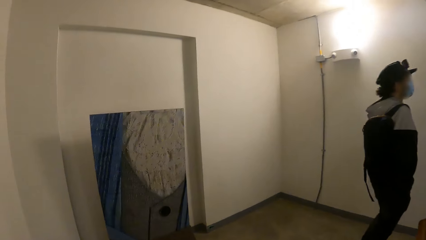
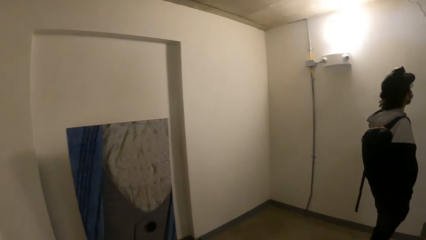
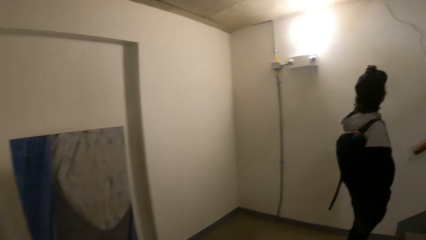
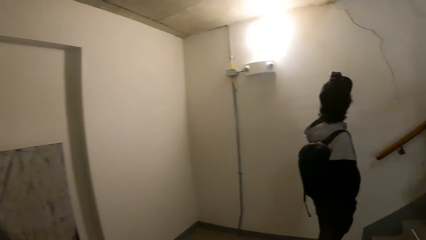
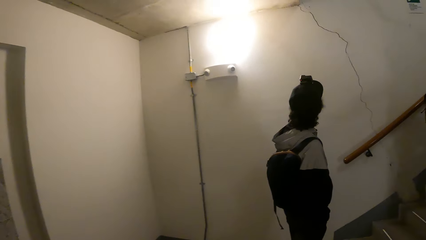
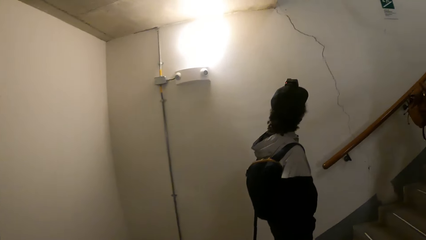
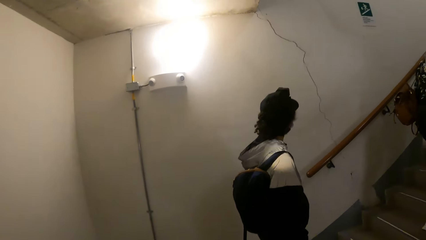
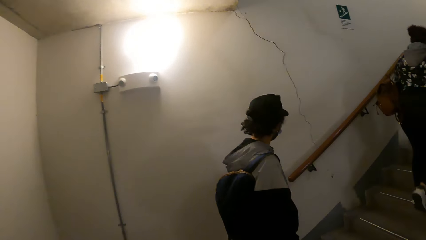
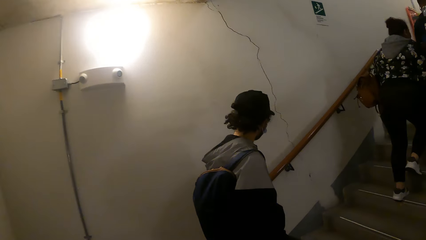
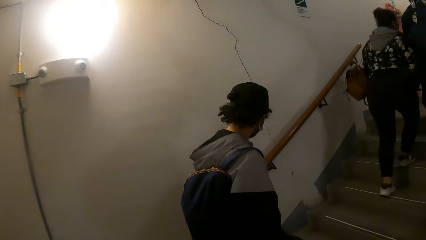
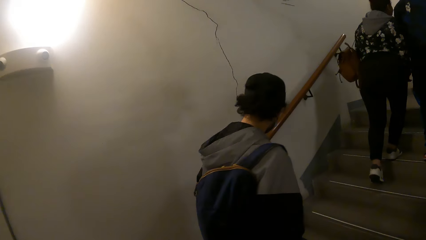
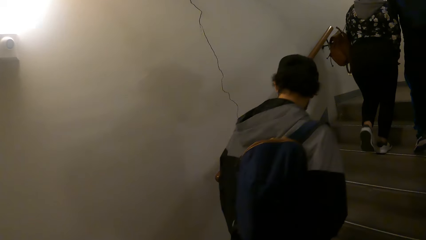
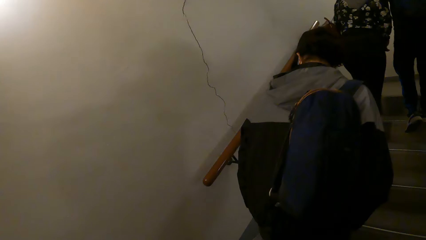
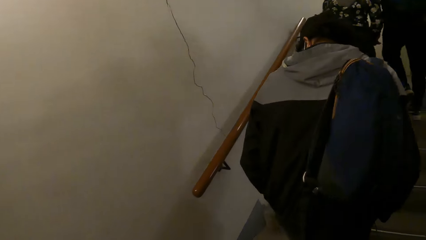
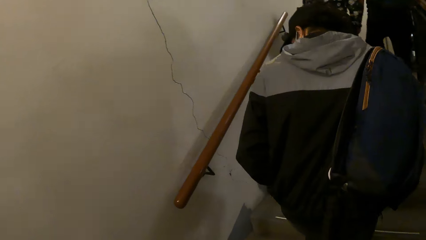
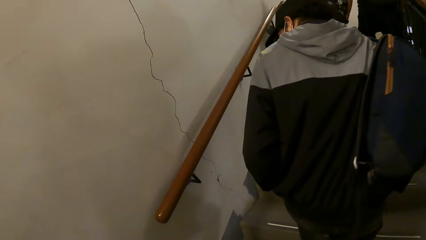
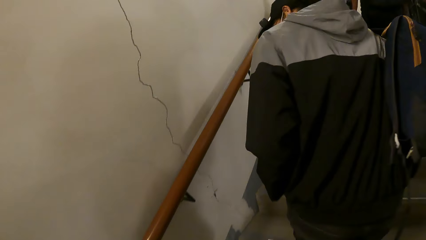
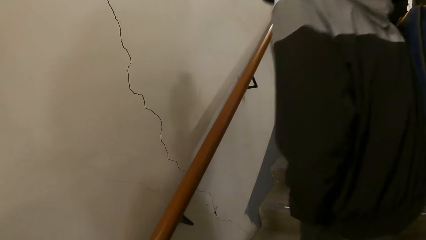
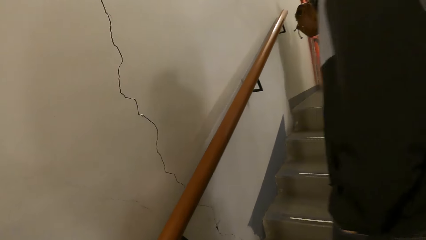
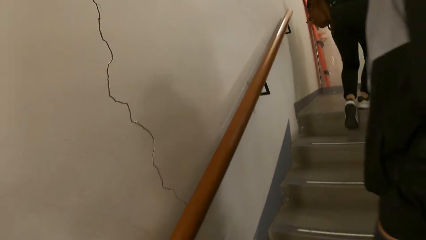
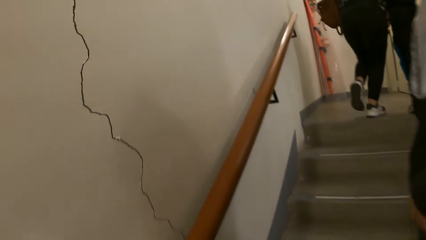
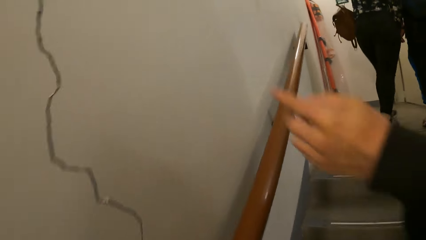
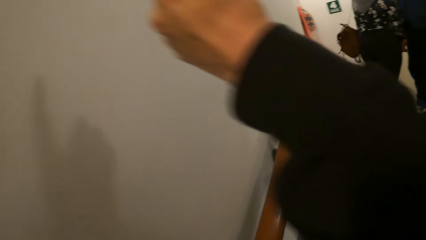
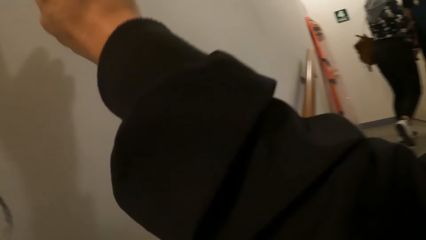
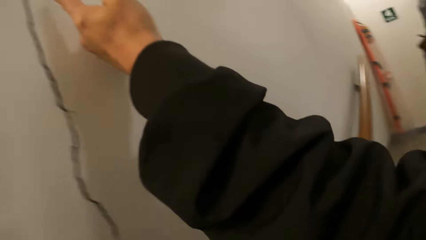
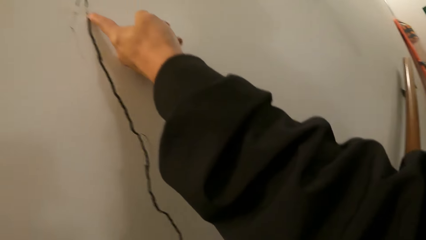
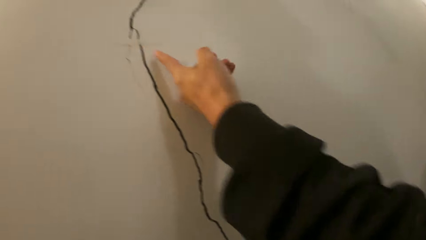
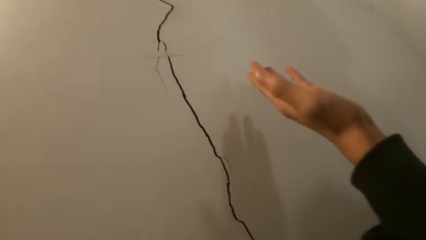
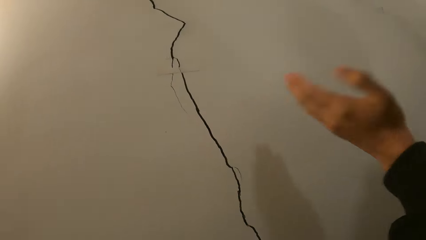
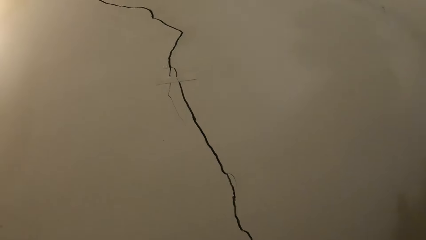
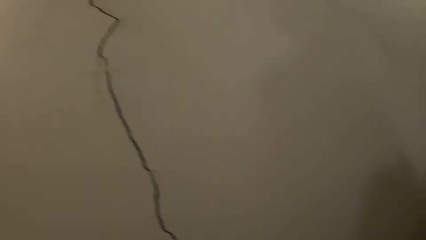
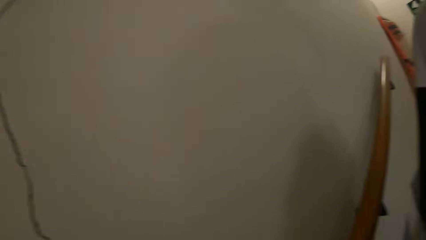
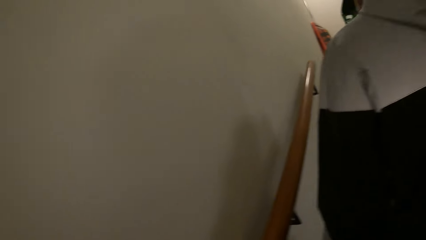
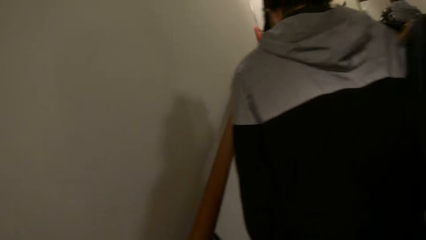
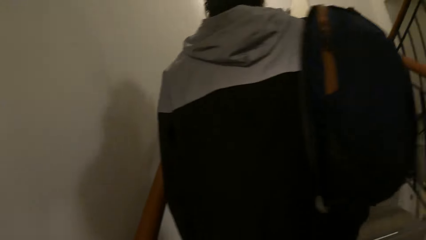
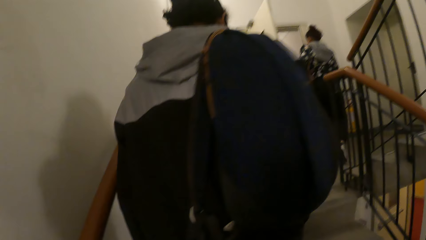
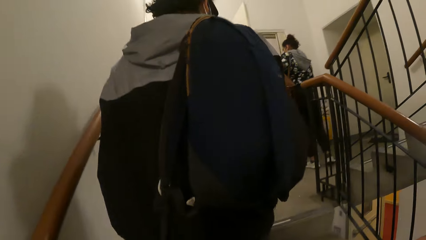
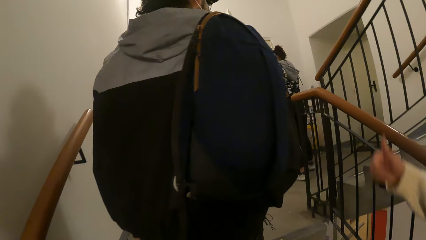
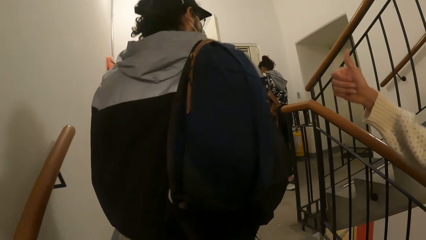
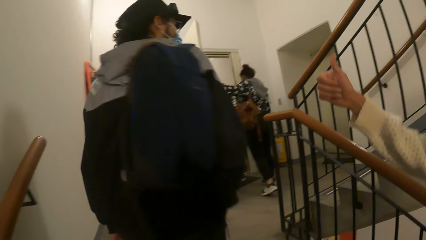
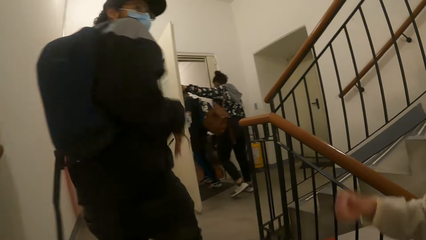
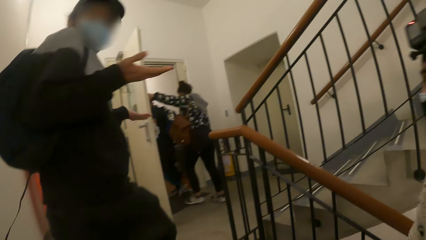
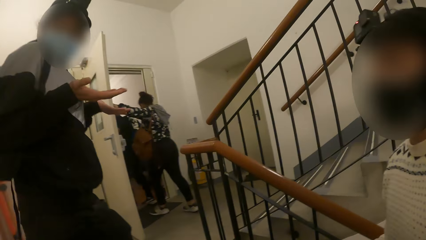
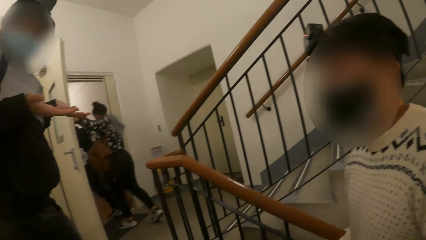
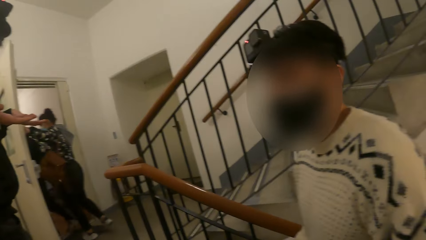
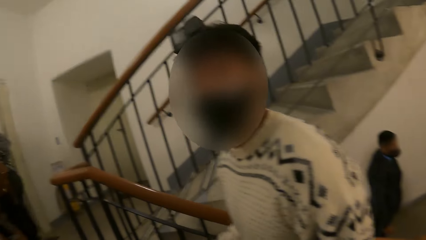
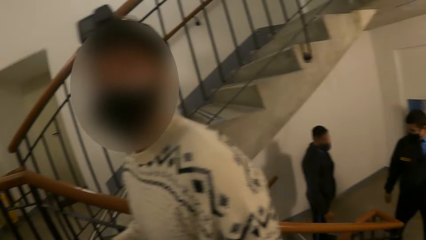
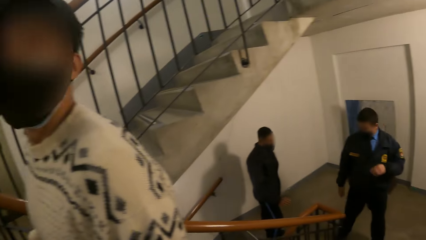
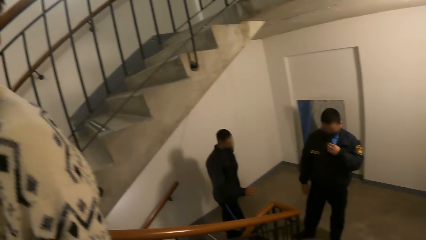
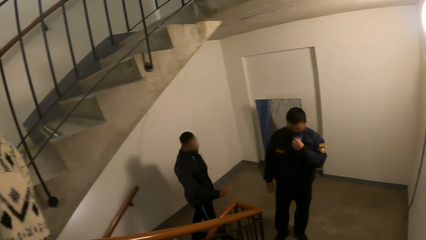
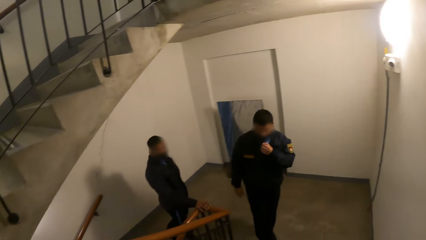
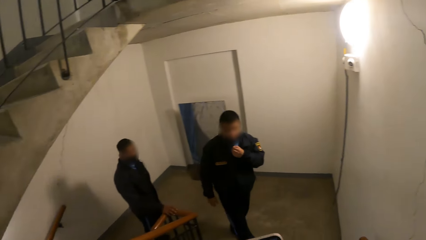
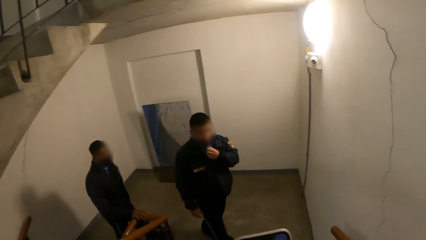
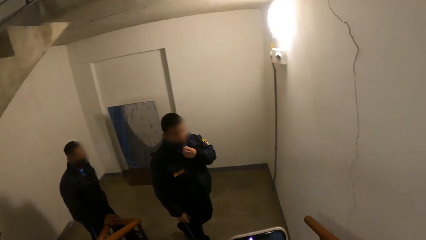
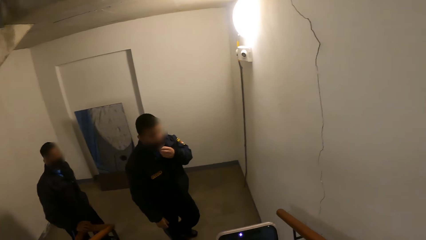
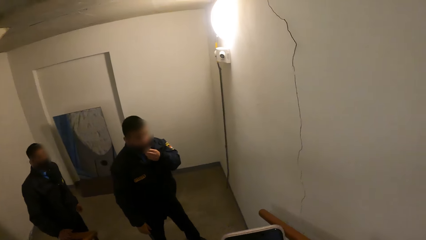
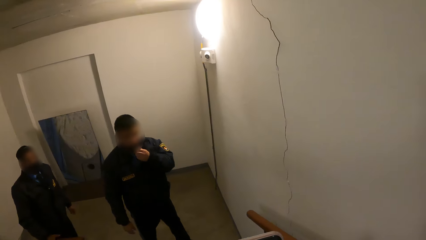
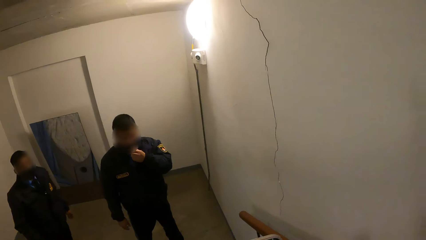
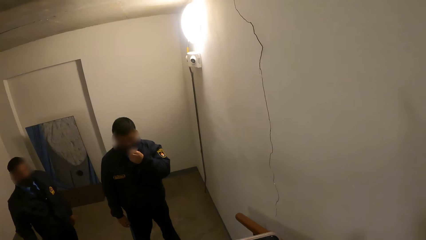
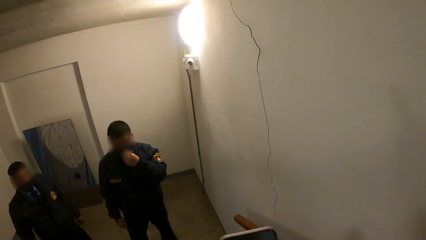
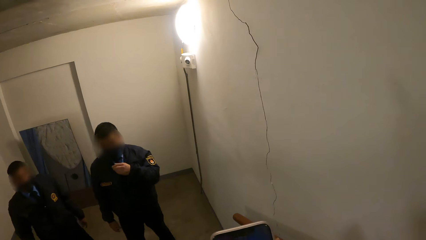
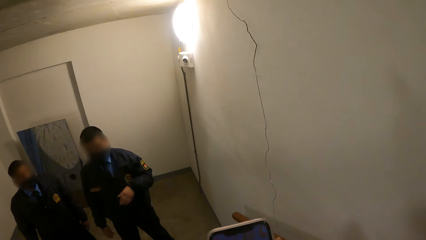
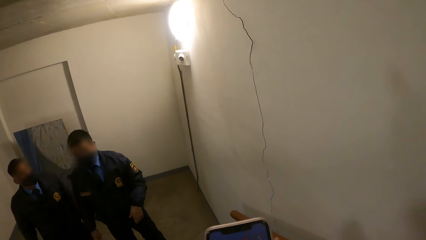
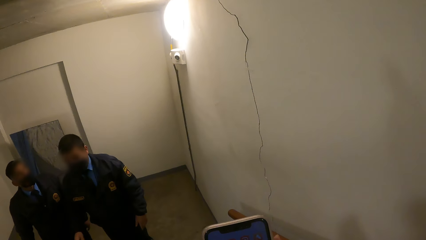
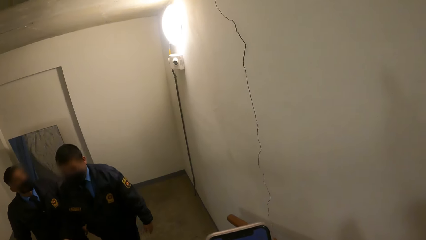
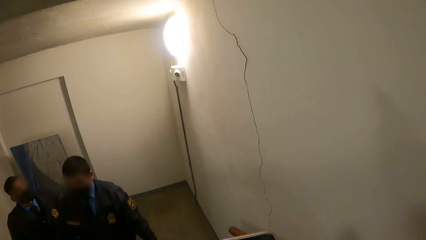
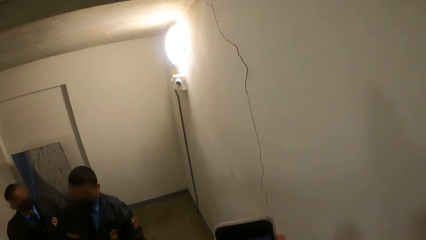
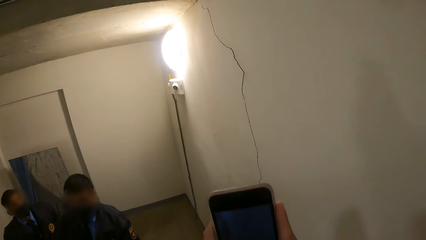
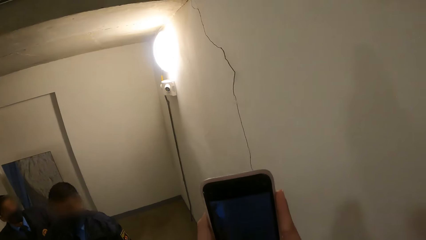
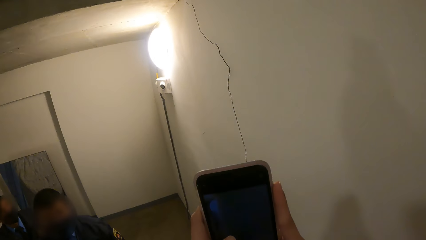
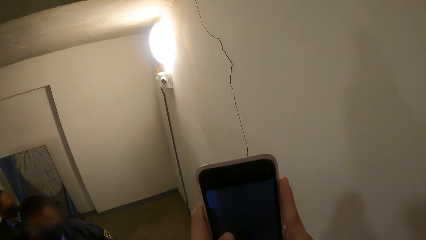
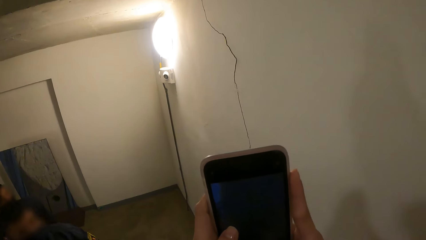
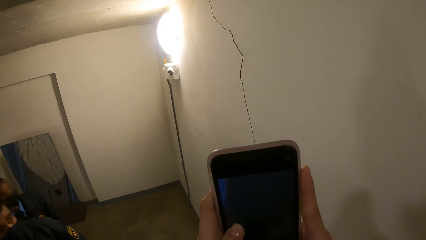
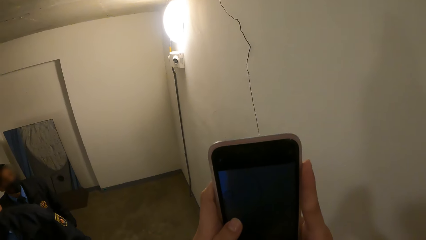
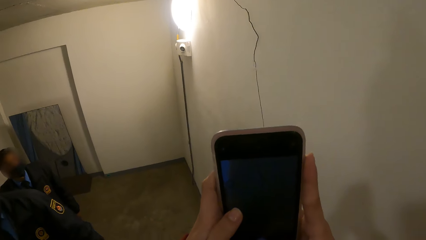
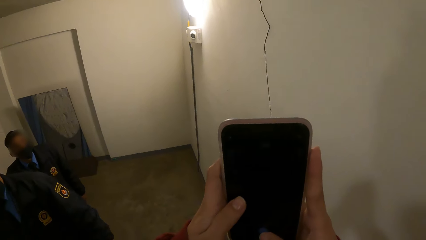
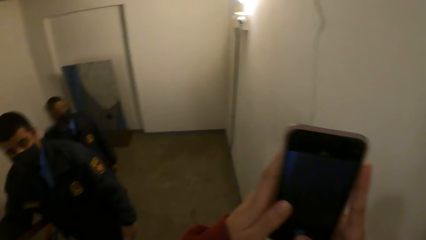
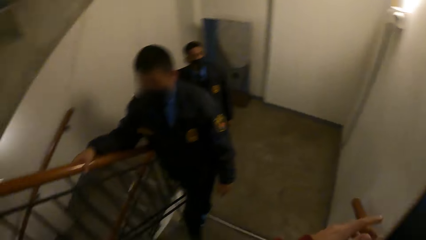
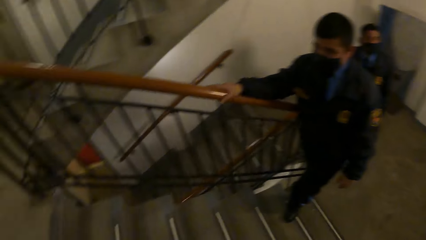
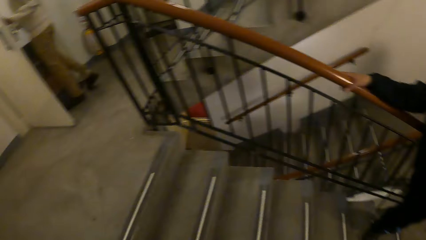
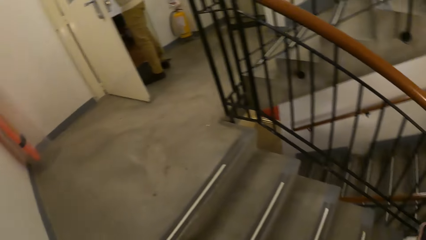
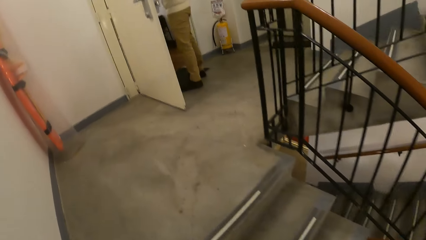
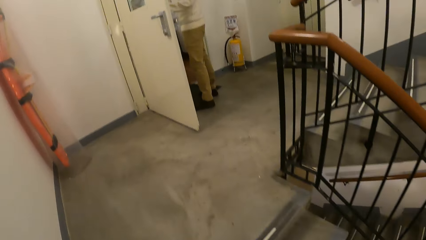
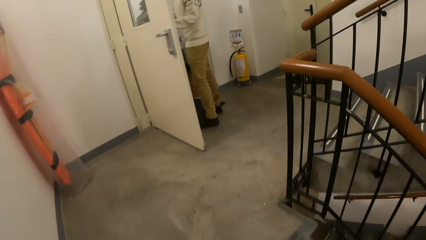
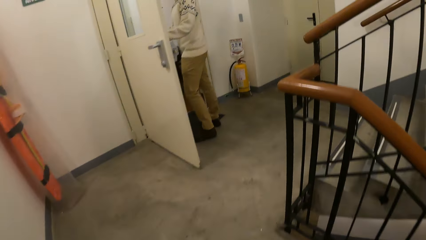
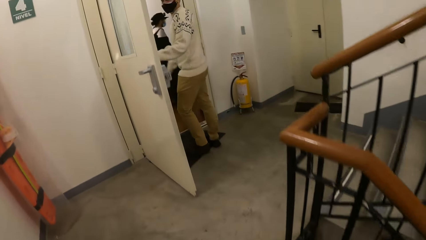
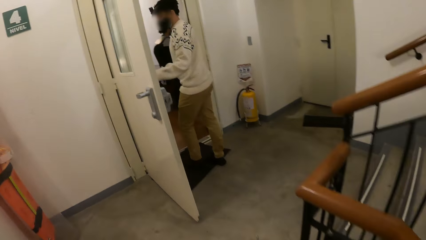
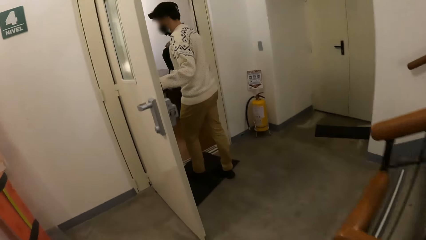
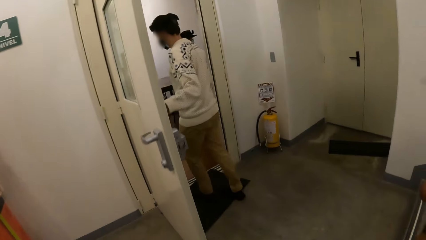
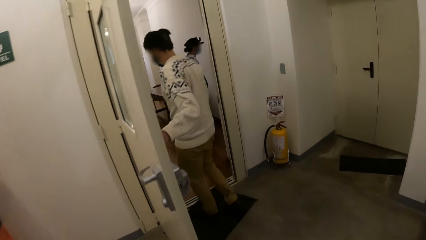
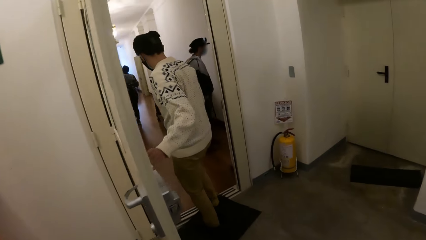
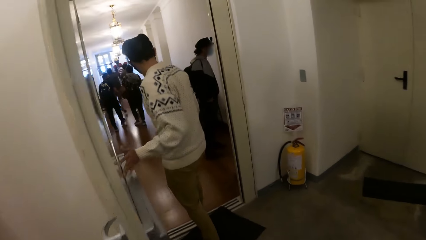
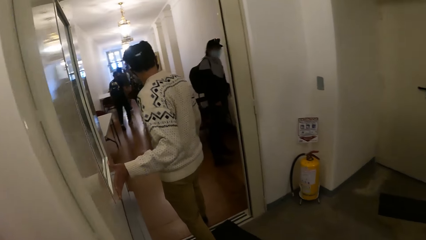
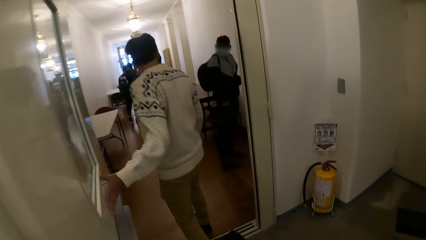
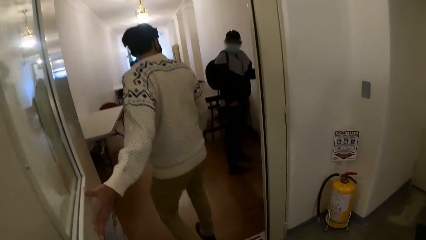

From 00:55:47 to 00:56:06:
A man looks around and touches a crack on a wall with his left hand. The man shows the crack on the wall. Another man moves the right hand. The camera wearer turns around. A third man adjusts his facemask with his left hand. The camera wearer takes a picture of the crack on the wall with a phone in his hands. He holds the phone with both hands. The second man holds a door with his left hand. The camera wearer turns around.
